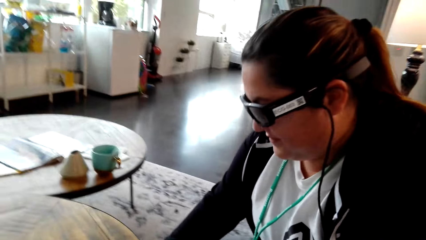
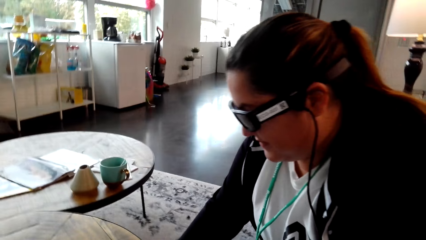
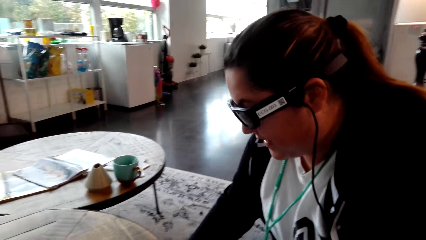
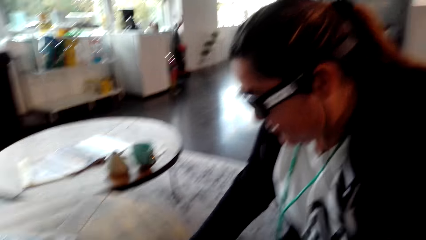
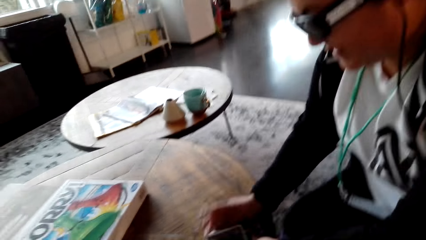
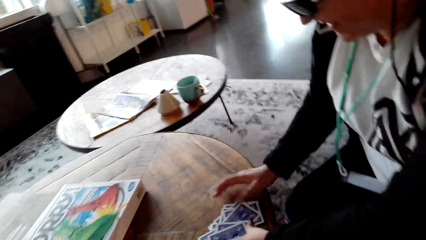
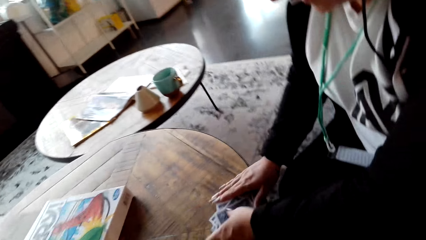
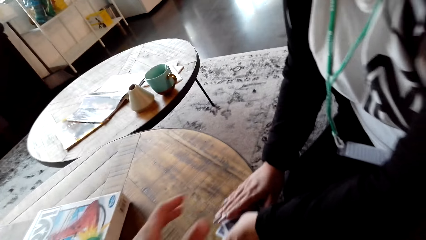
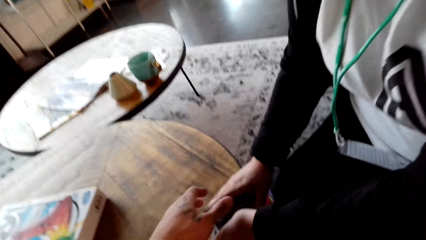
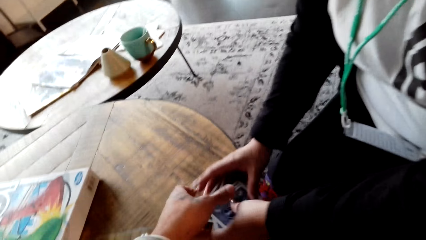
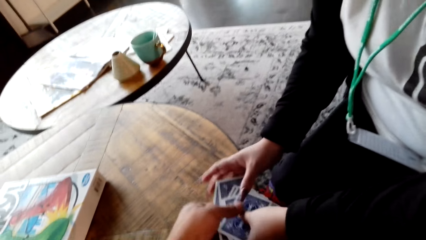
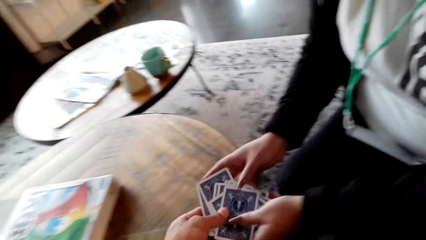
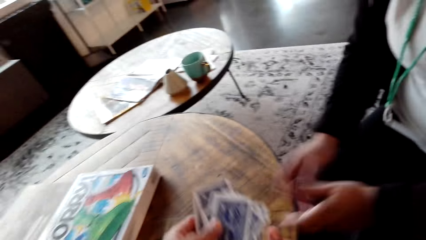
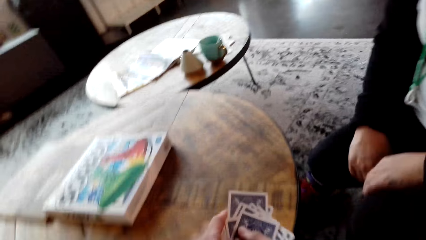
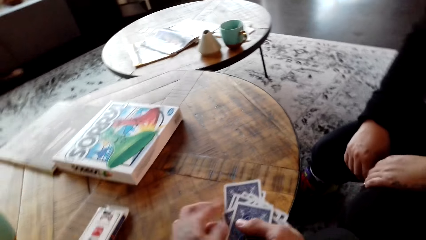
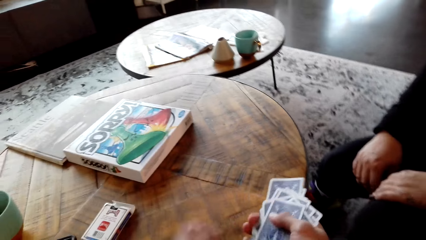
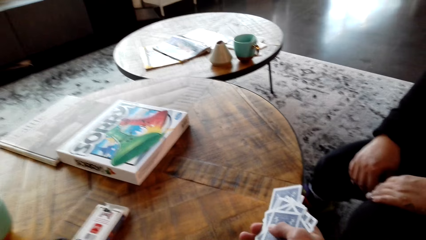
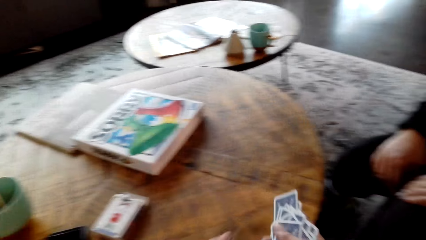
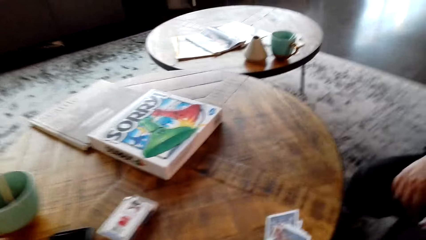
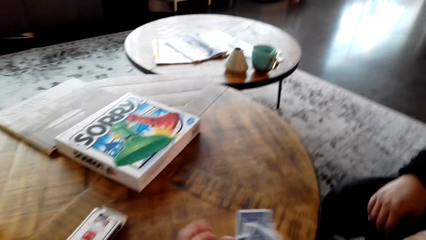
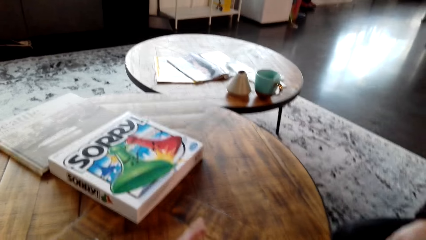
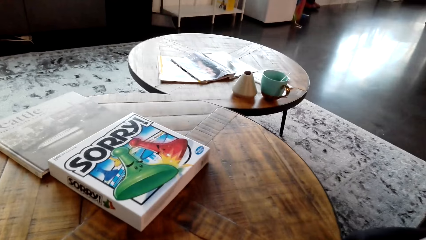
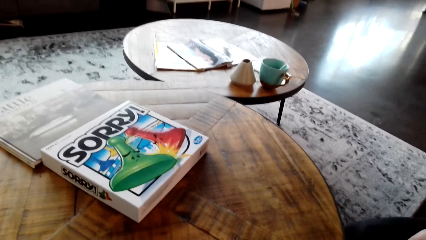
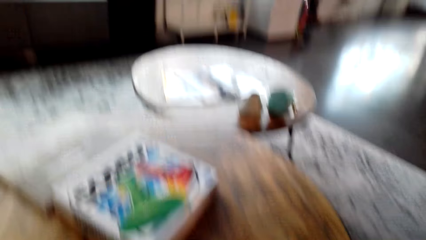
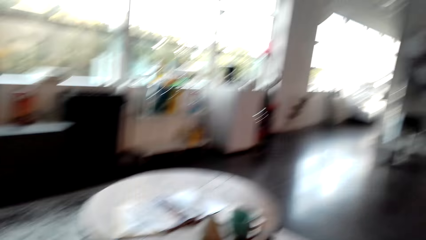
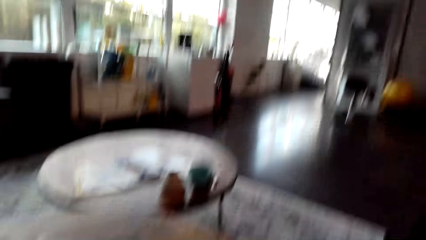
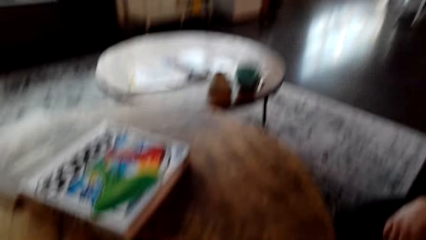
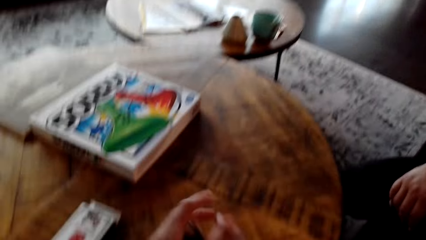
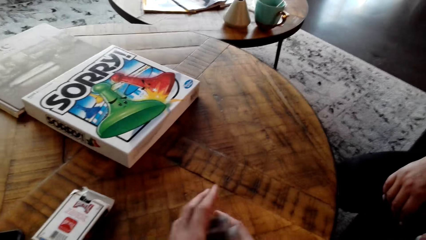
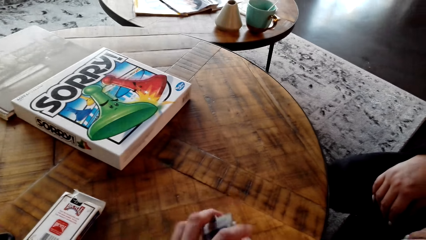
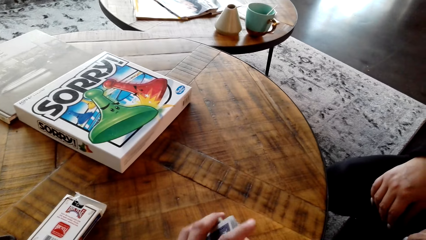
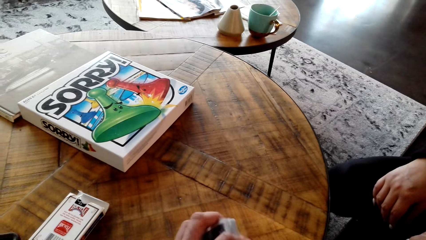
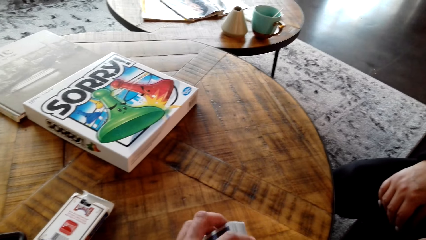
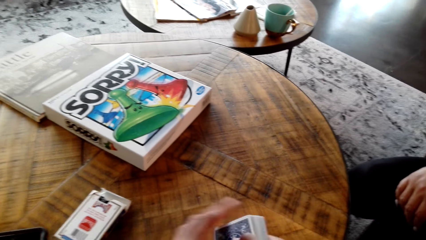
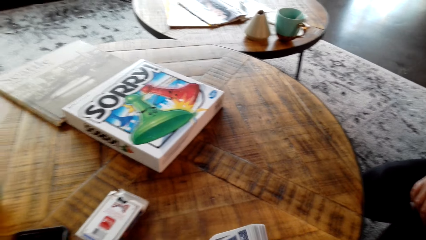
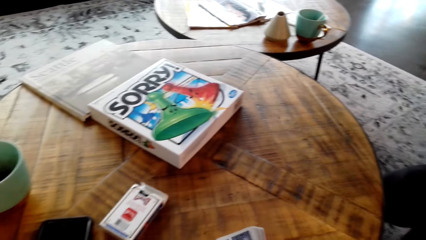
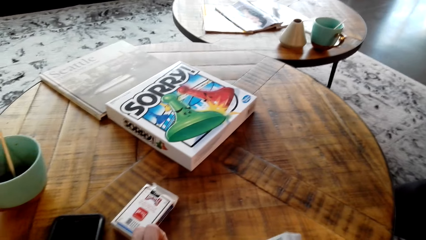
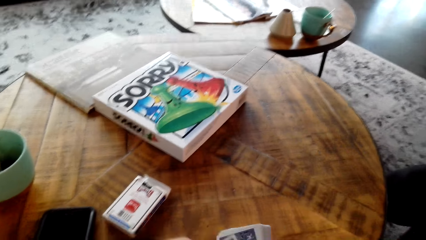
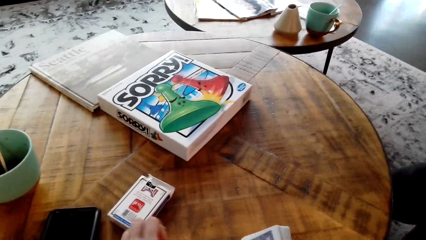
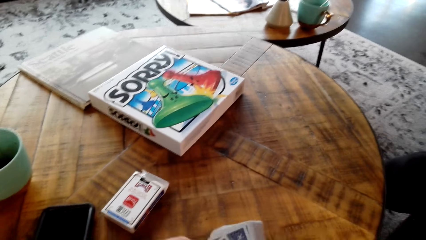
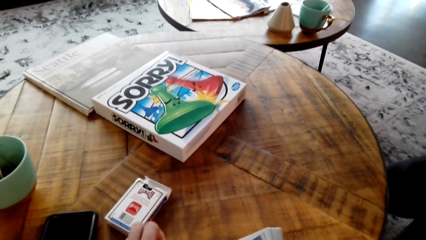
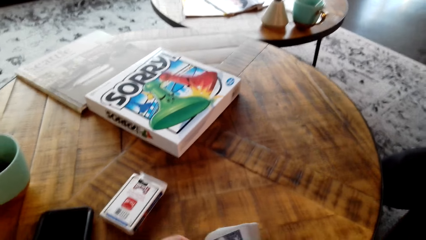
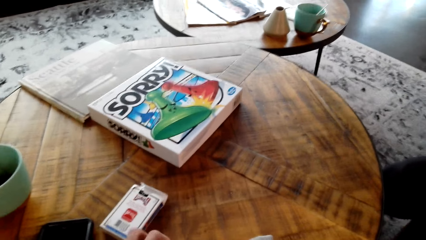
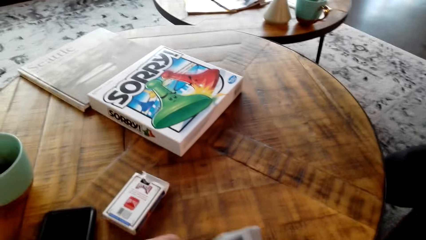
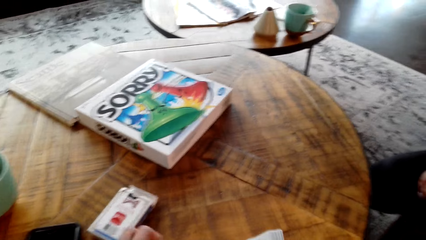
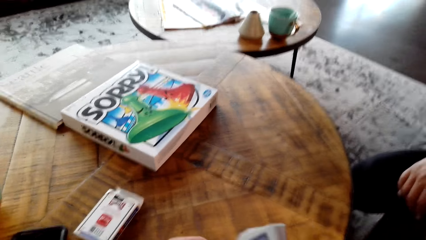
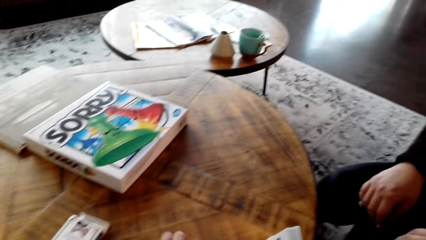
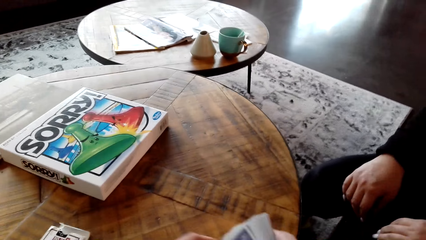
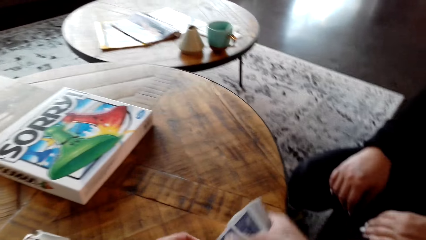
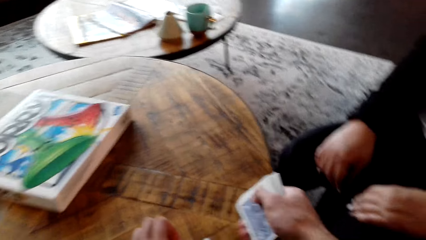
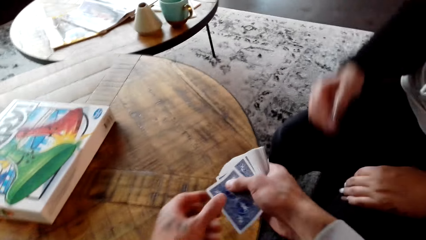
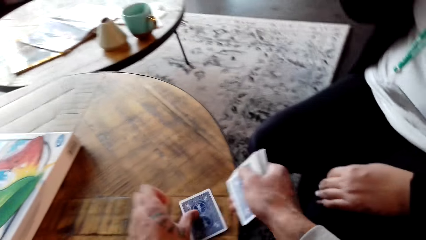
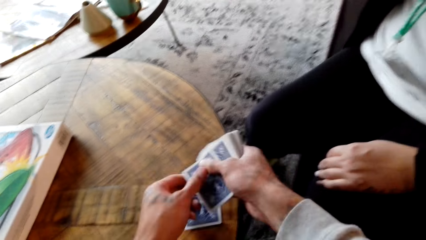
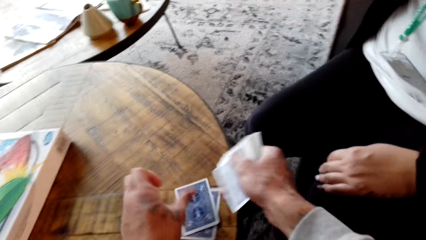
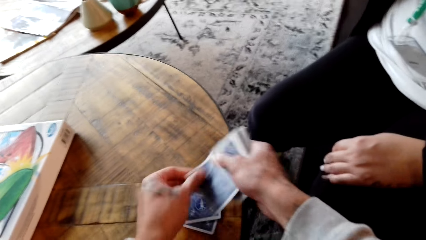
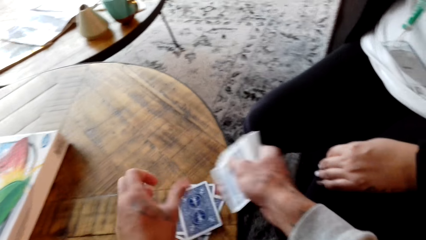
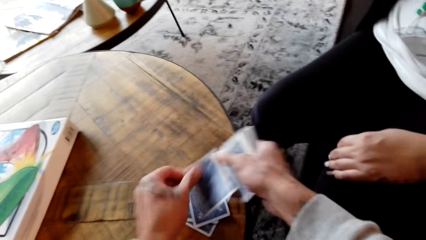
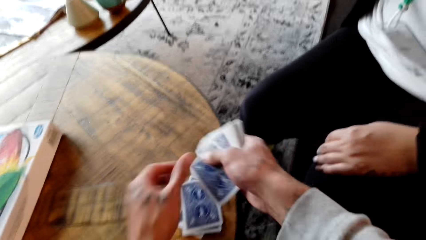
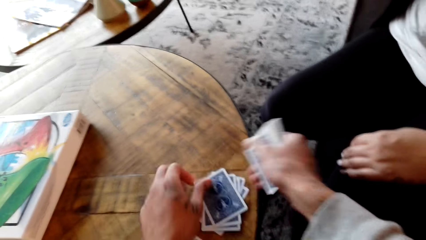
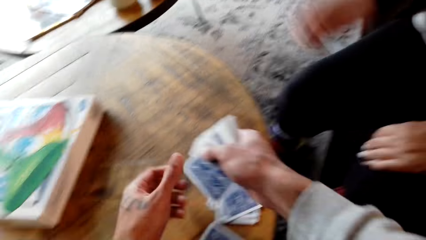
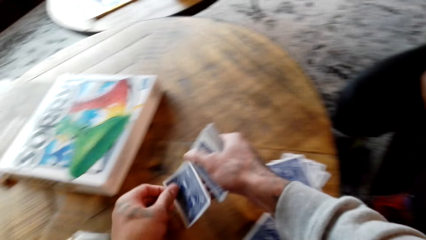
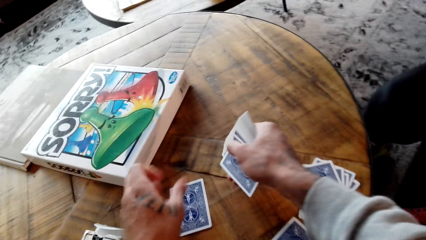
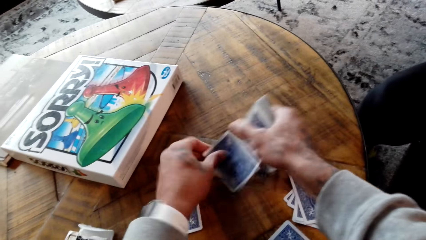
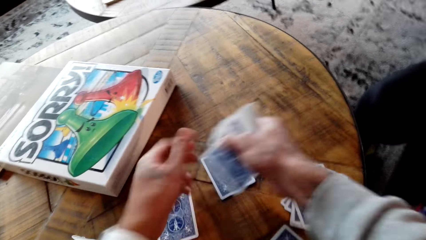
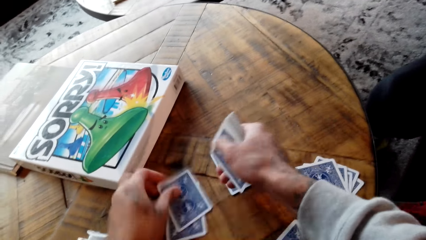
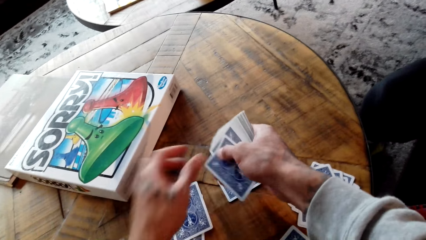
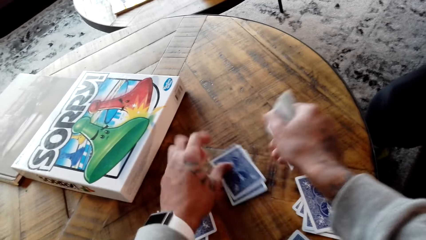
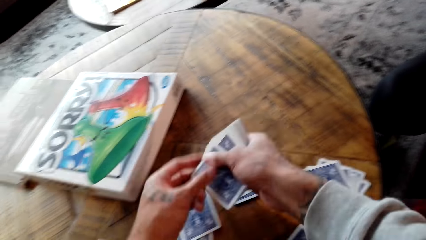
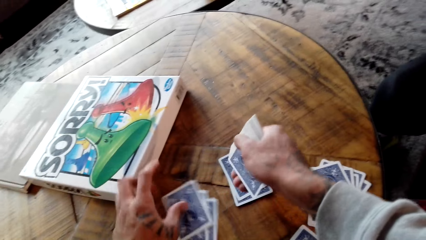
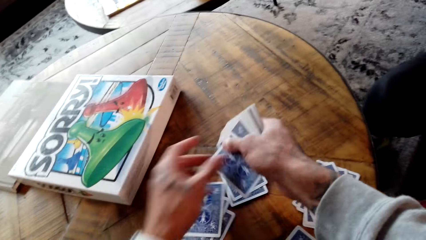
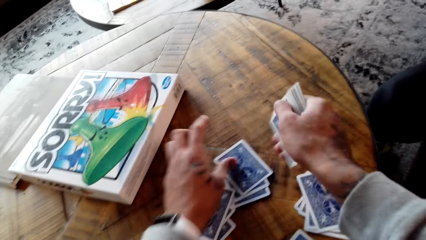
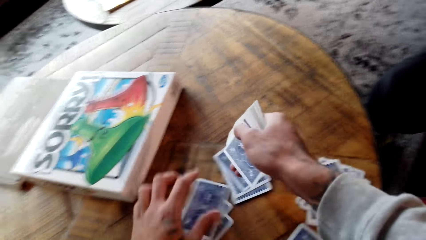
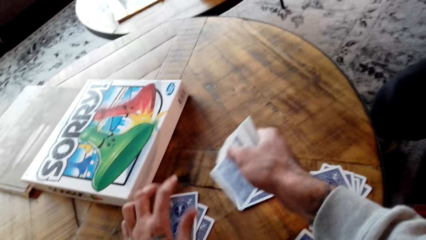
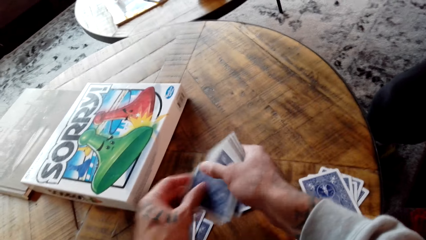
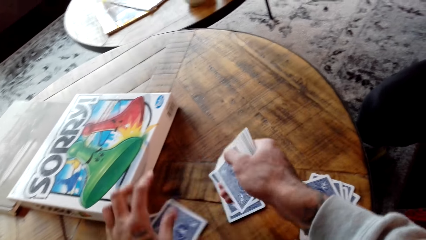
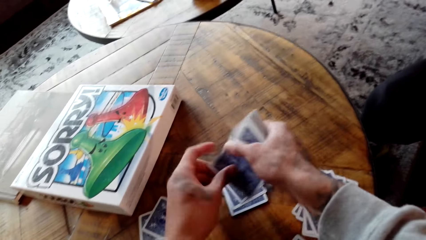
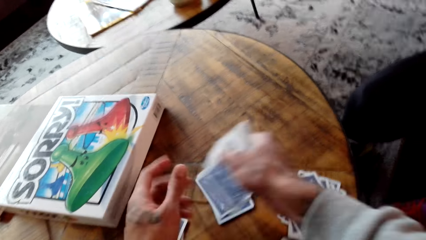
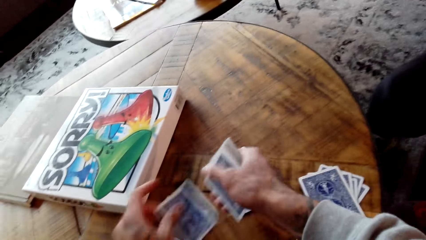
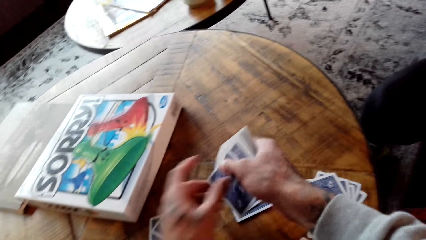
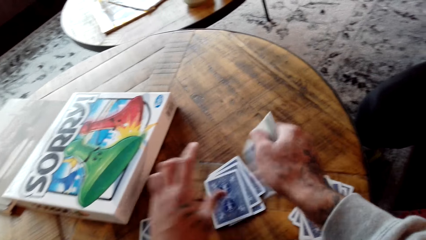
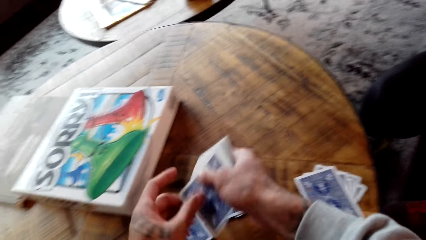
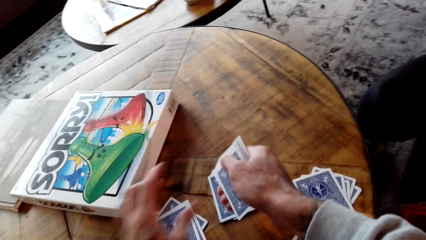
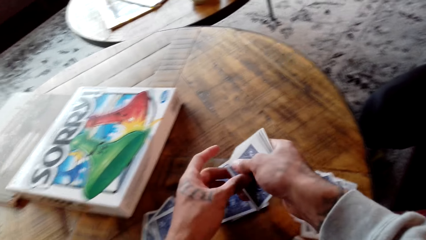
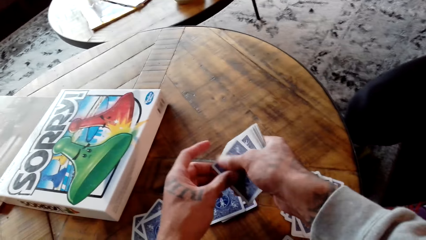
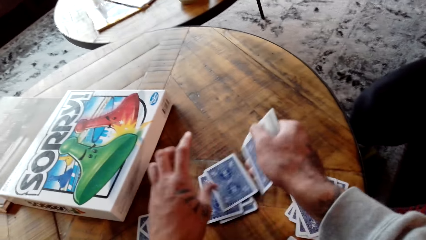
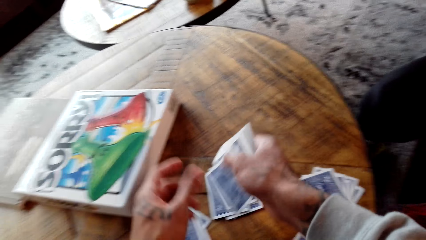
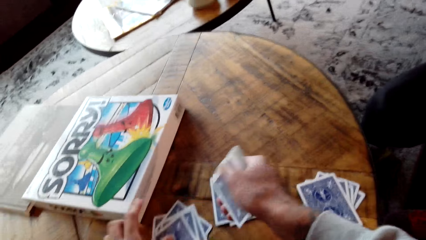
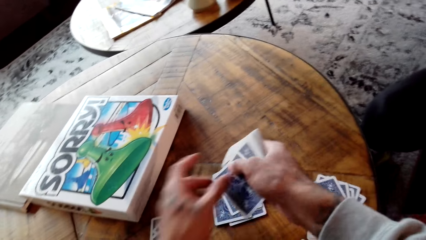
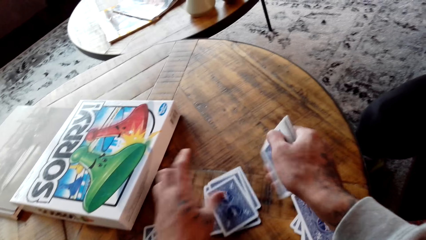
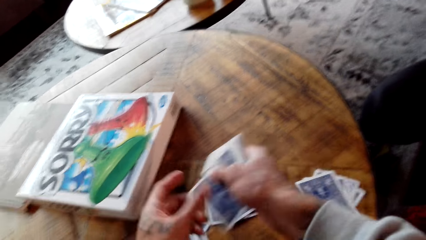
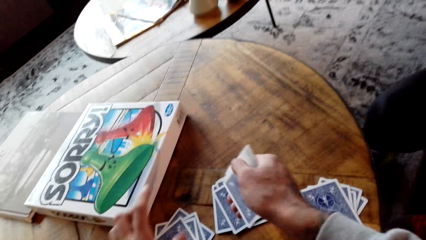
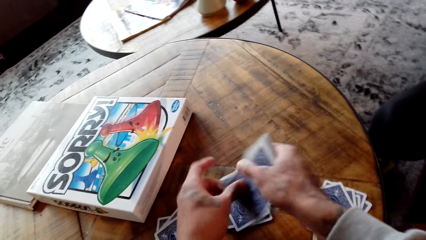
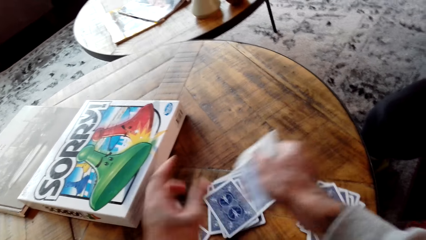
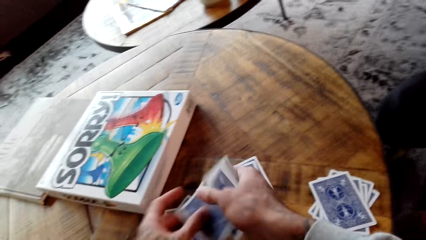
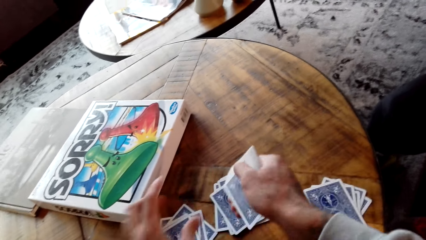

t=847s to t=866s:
The camera wearer looks at a lady. The lady picks the cards from the table. The camera wearer takes the cards from the lady. They pick the cards from the coffee table. They distribute the cards. They count the cards. They share the cards.
